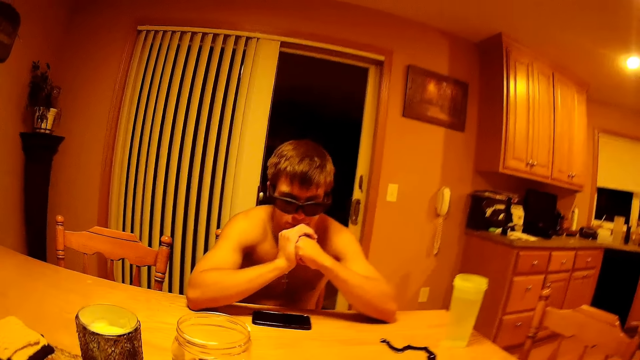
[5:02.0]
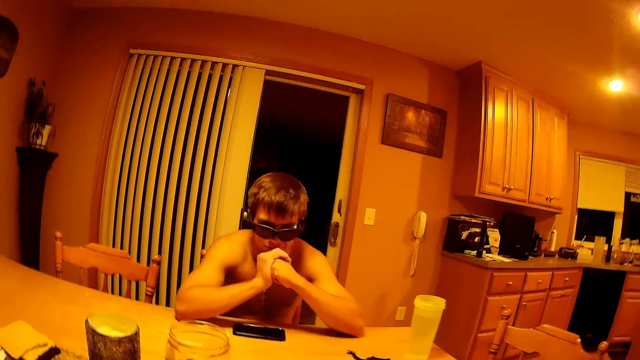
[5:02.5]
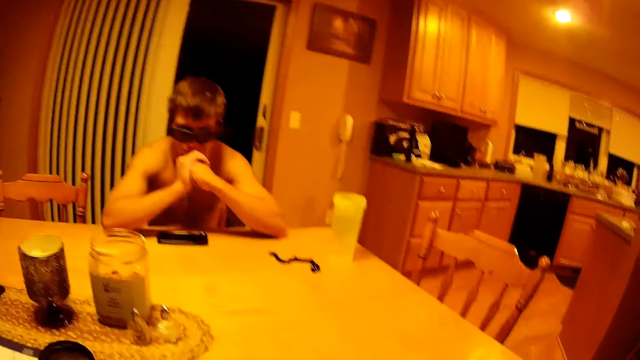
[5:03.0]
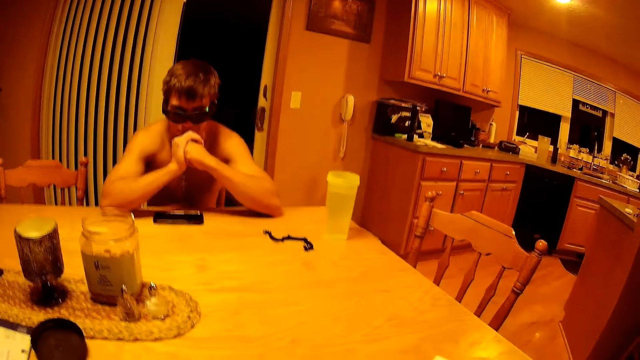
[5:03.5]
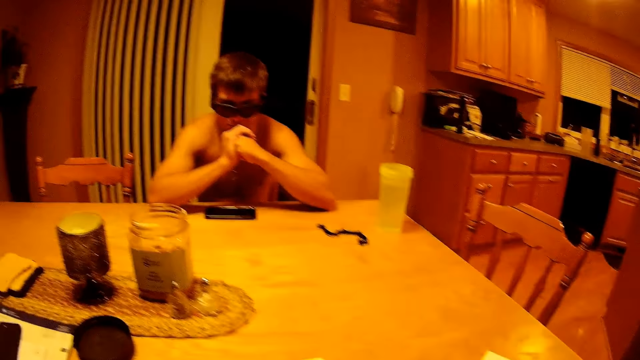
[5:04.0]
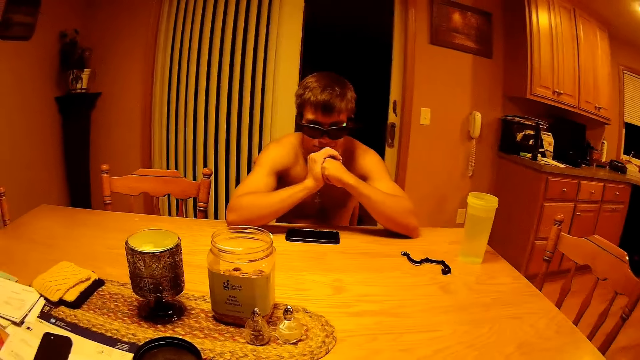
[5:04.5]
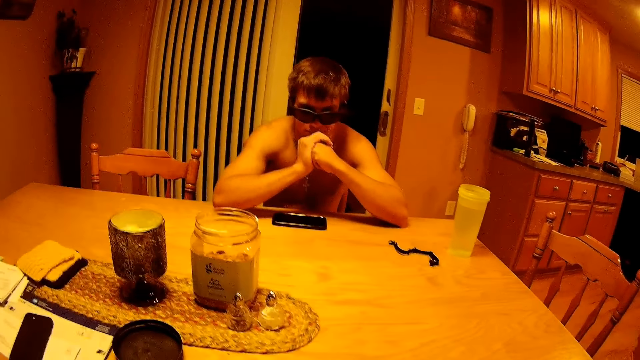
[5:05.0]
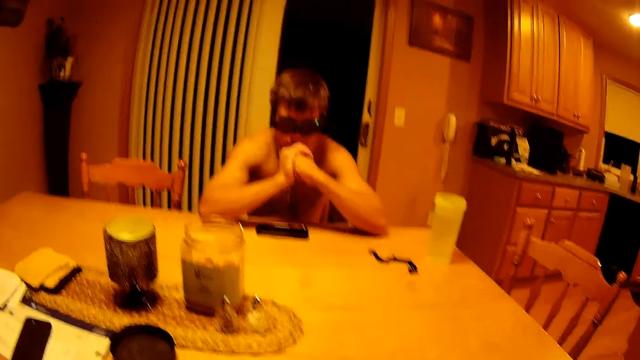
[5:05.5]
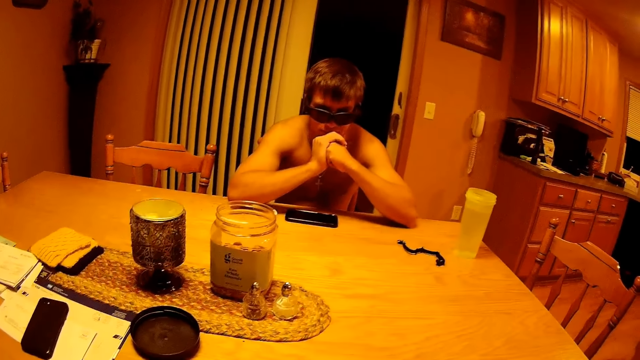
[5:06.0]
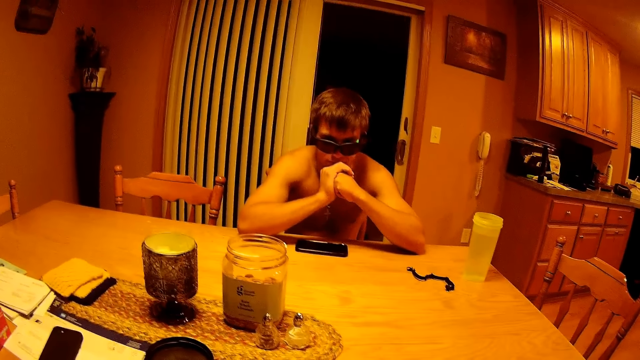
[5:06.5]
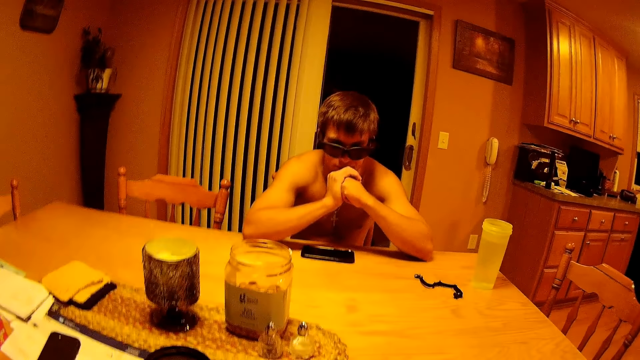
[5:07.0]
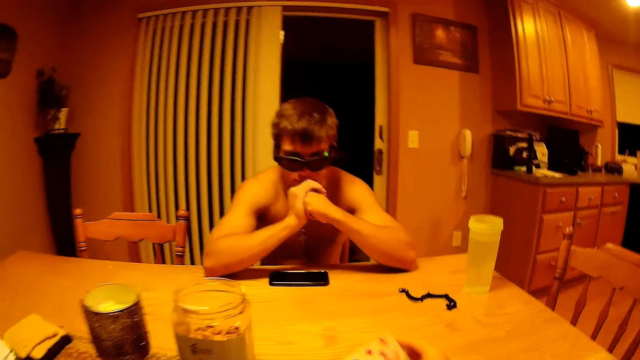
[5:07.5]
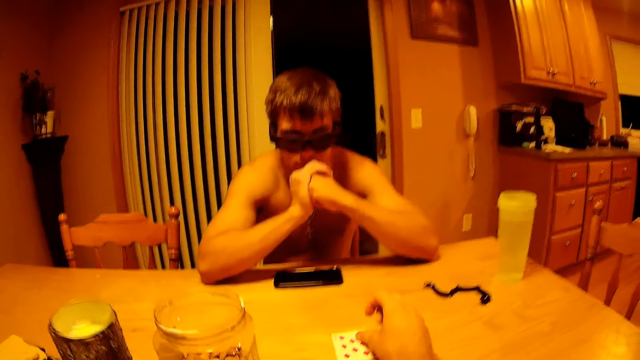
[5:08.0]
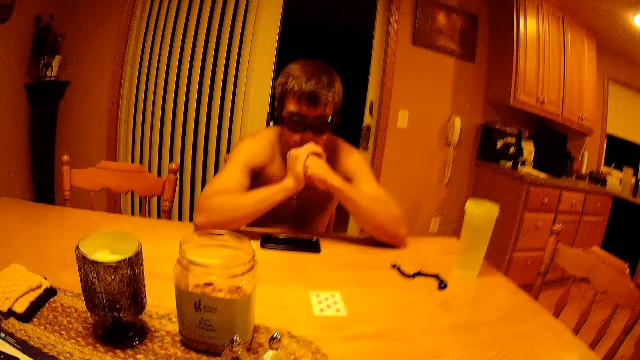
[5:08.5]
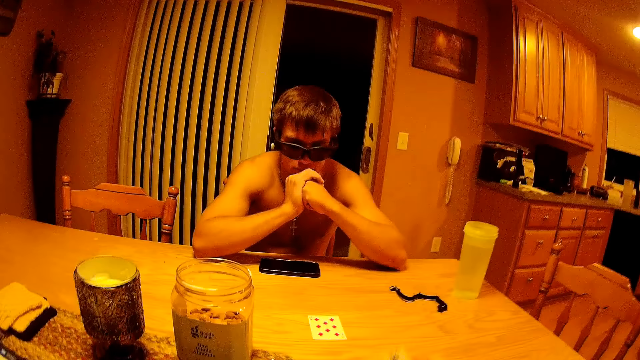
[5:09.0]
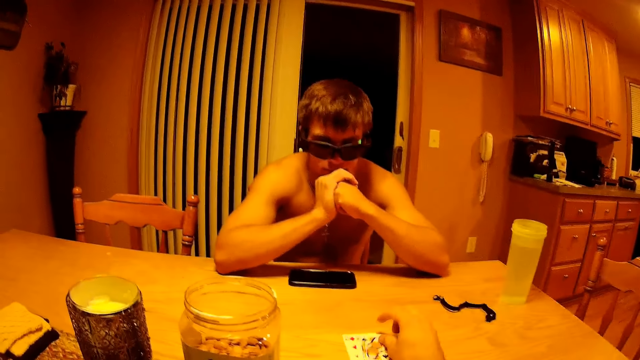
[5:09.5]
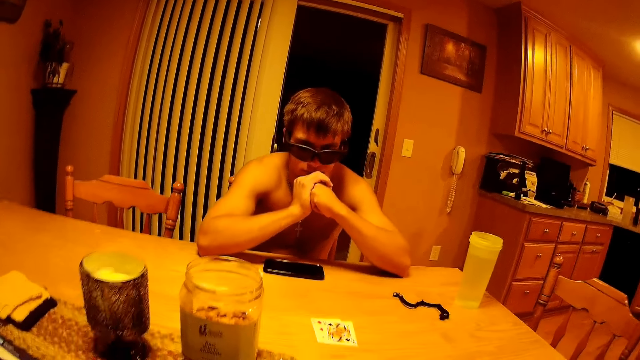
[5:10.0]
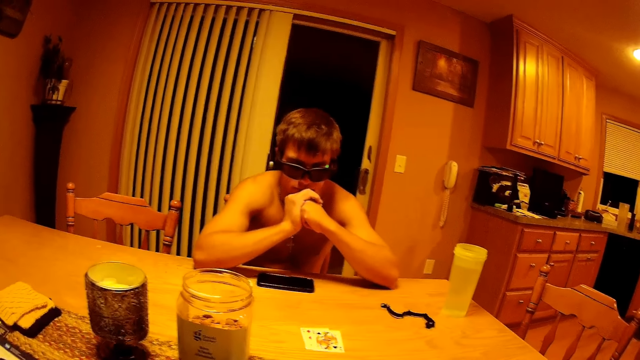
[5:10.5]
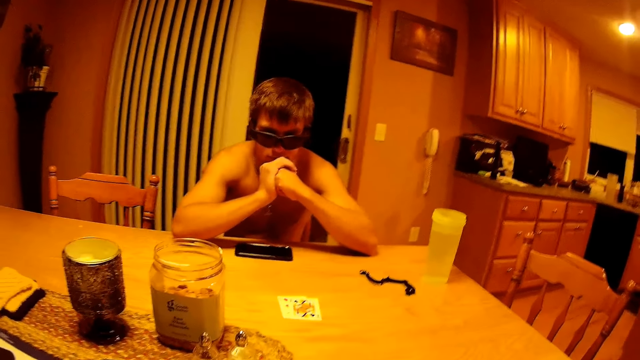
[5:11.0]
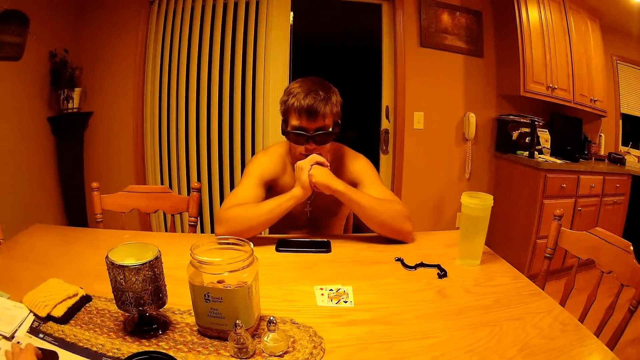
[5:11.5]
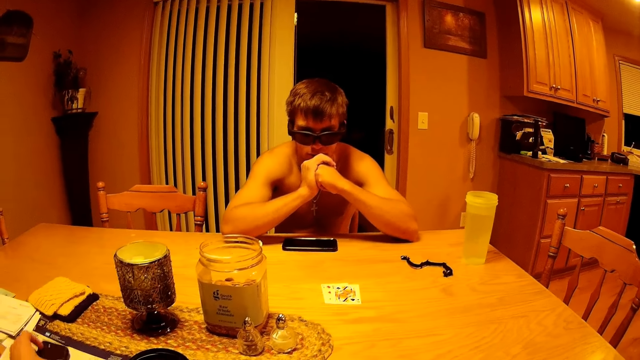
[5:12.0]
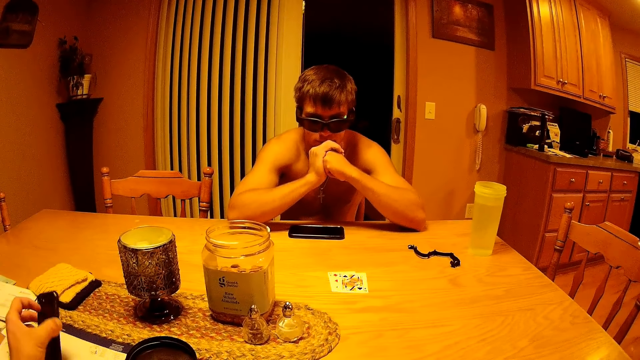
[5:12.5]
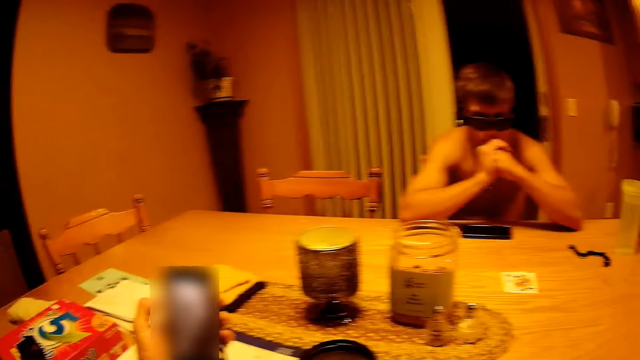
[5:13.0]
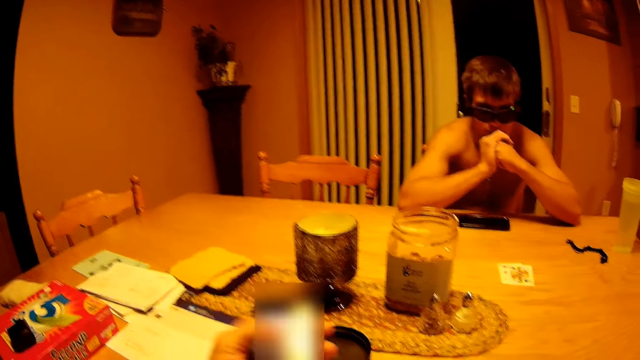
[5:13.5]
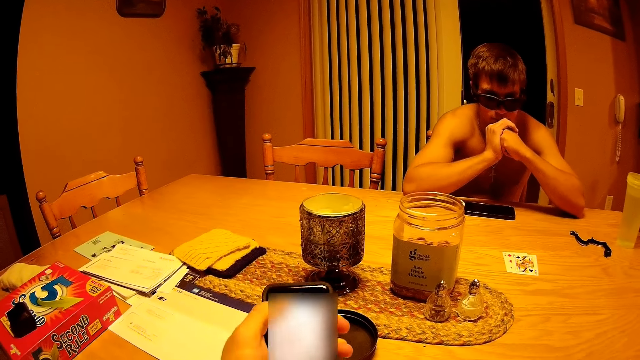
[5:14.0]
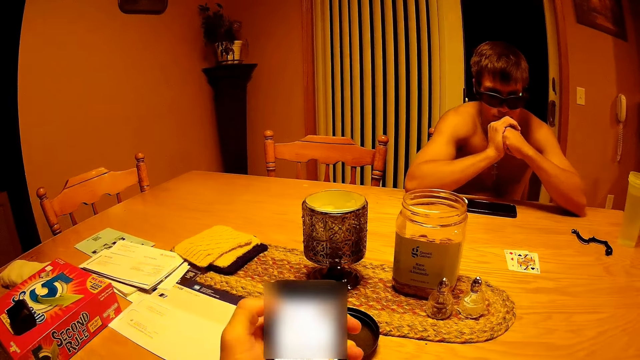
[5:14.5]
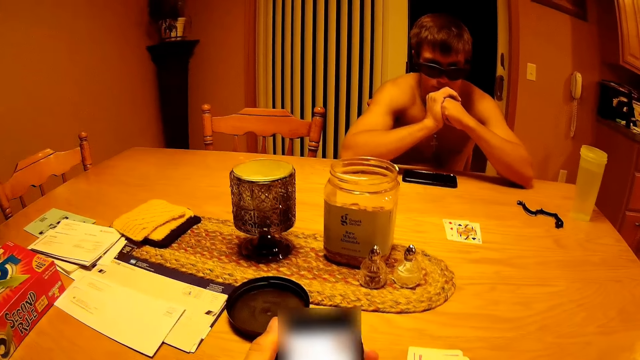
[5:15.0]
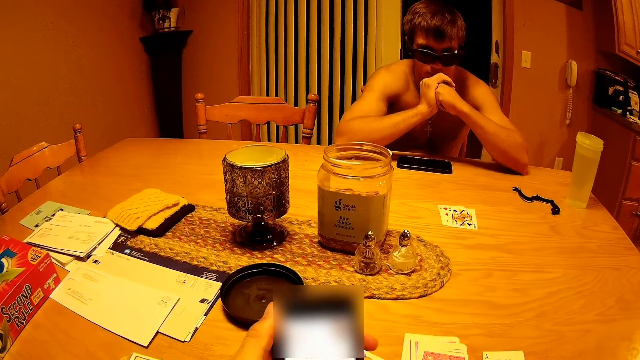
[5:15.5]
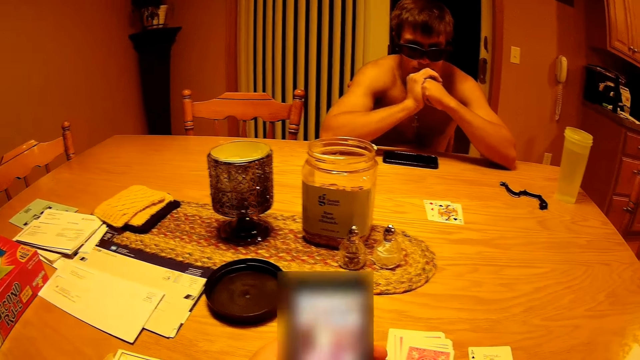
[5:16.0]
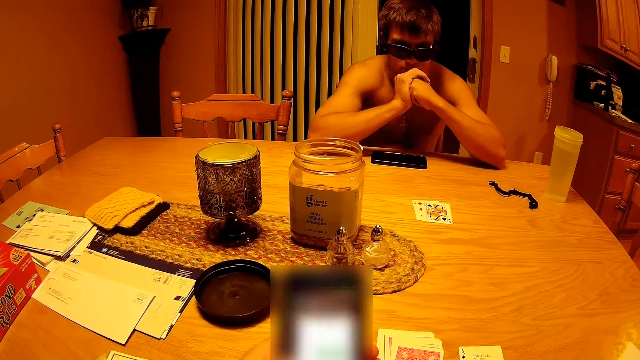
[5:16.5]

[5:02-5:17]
The camera wearer takes the cards. They place a card on the table. They place a card on the table again. They pick up a phone from the table. They operate the phone.

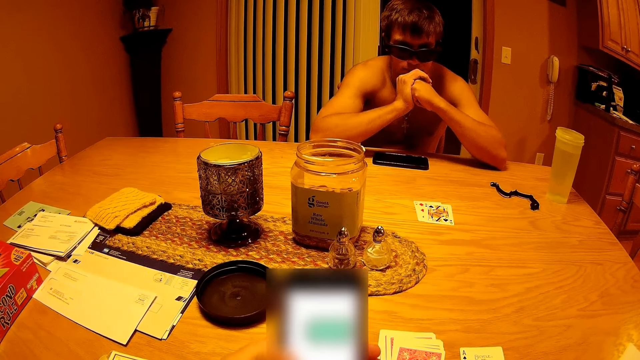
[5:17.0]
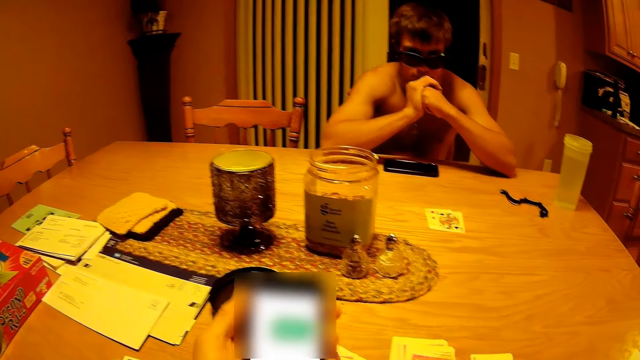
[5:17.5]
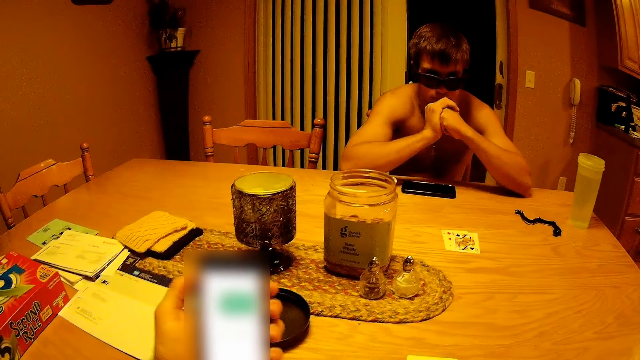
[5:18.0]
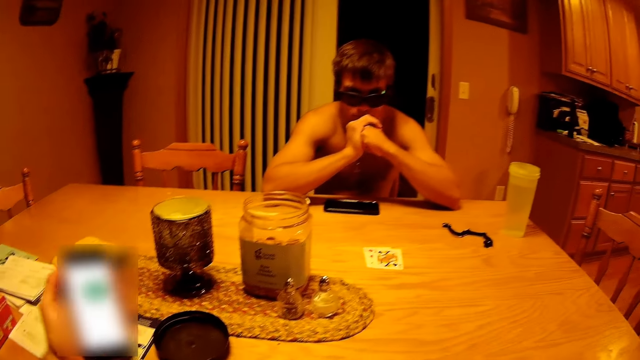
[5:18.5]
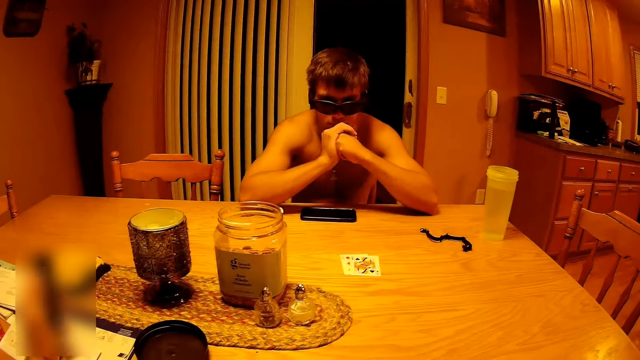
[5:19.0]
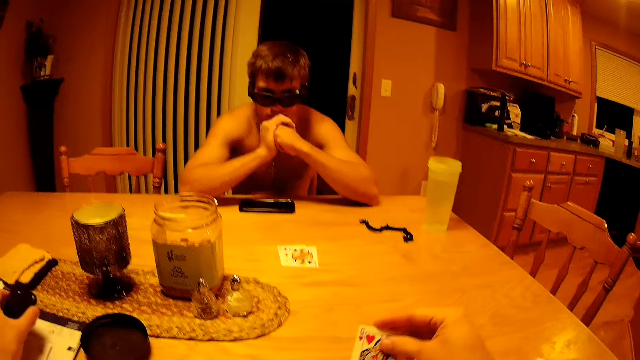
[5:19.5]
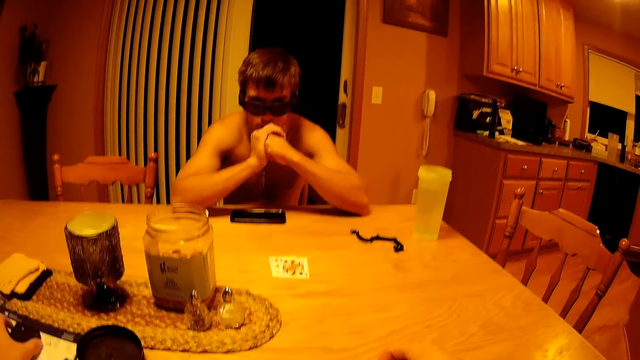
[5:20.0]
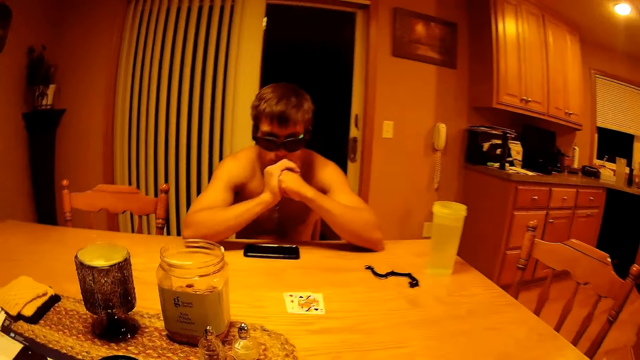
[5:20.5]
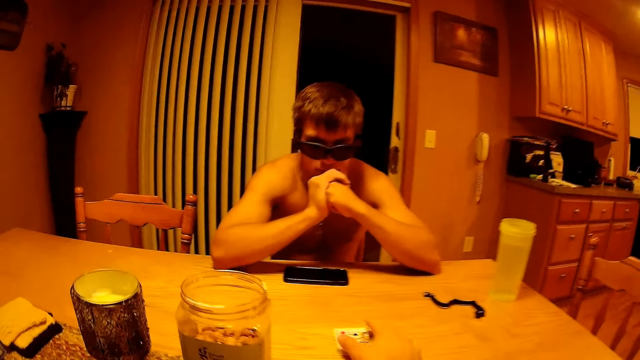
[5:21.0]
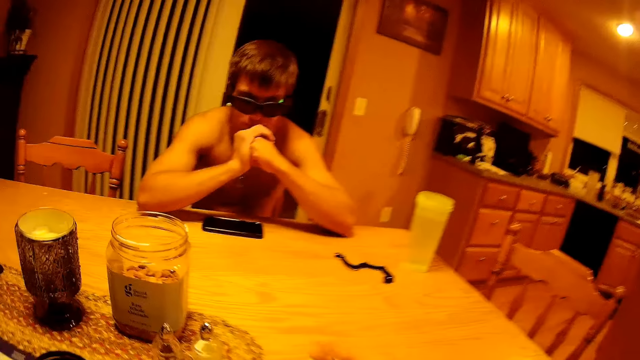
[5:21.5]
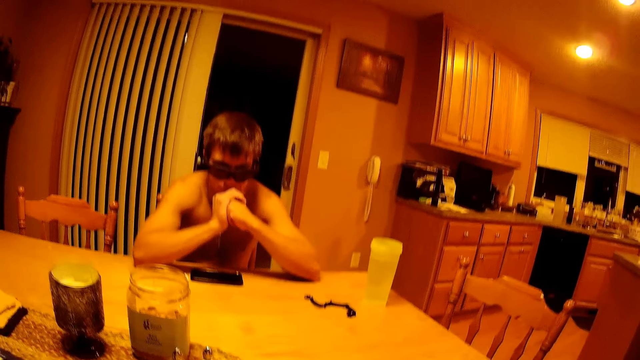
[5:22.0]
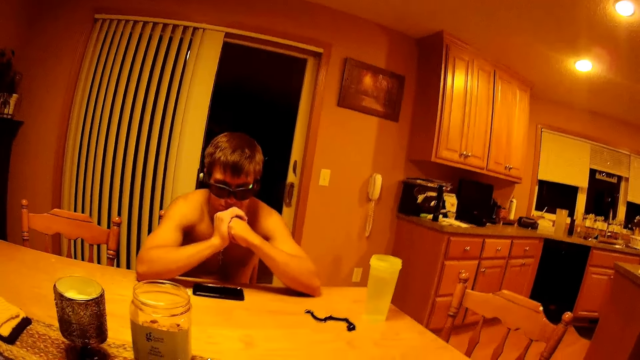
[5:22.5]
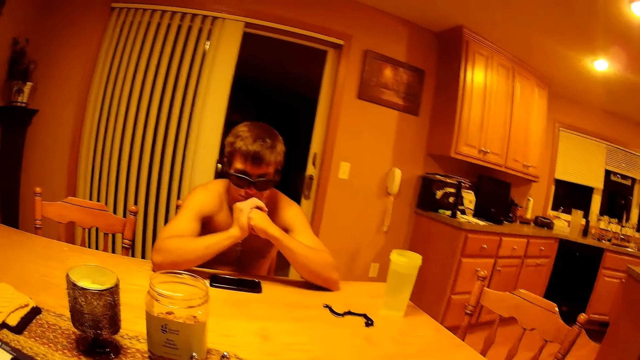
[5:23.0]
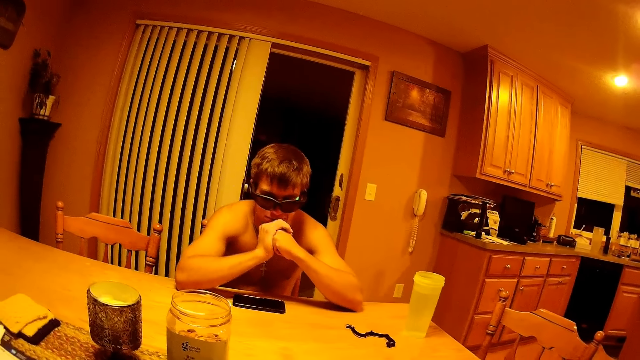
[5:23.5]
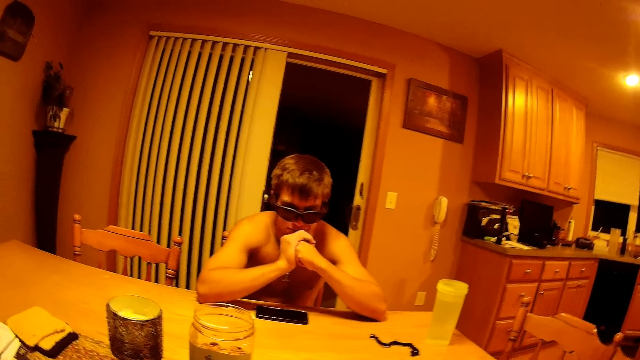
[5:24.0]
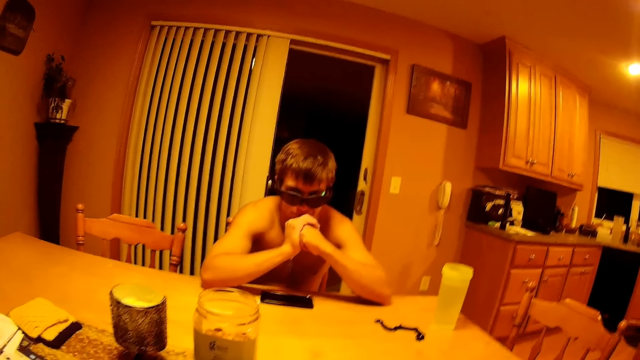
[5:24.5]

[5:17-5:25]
The camera wearer drops the phone on the table. They take the cards on the table.
